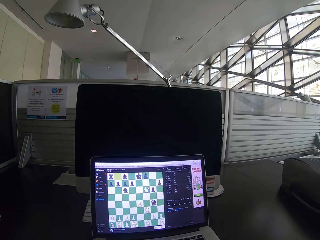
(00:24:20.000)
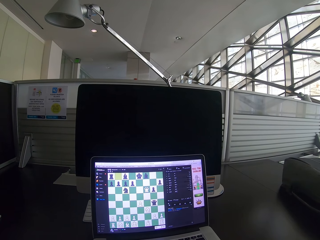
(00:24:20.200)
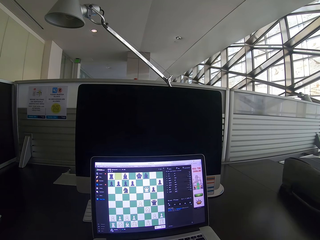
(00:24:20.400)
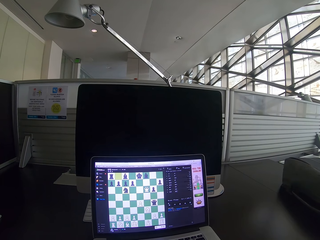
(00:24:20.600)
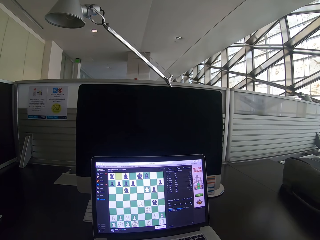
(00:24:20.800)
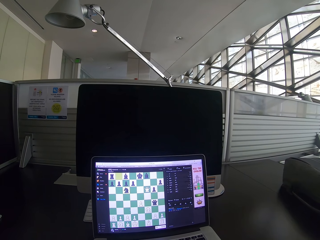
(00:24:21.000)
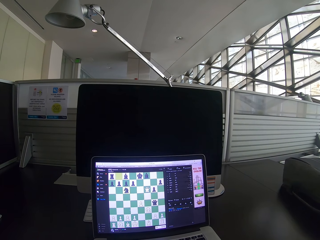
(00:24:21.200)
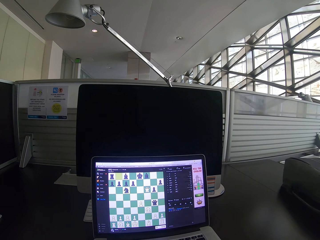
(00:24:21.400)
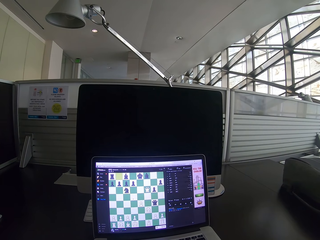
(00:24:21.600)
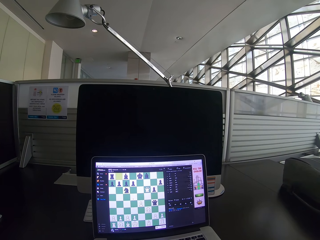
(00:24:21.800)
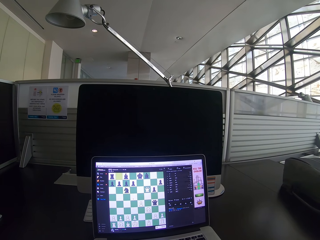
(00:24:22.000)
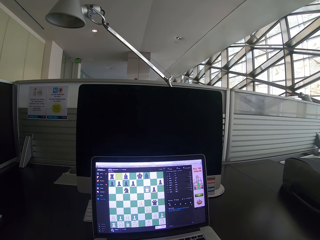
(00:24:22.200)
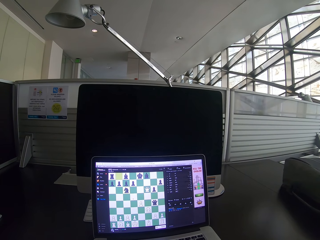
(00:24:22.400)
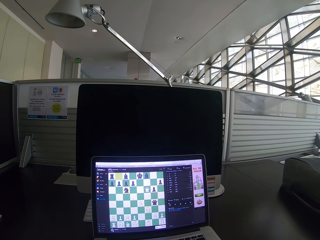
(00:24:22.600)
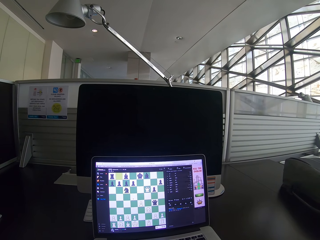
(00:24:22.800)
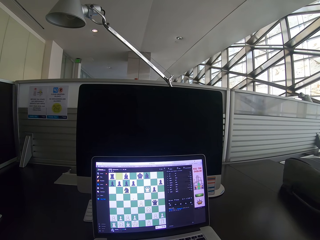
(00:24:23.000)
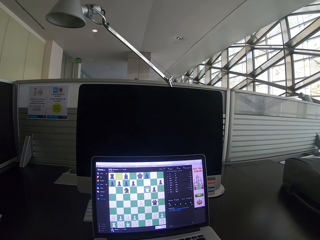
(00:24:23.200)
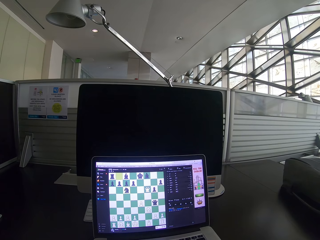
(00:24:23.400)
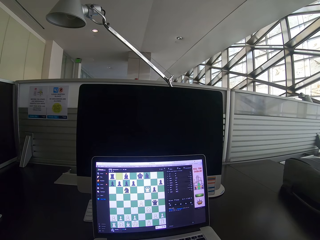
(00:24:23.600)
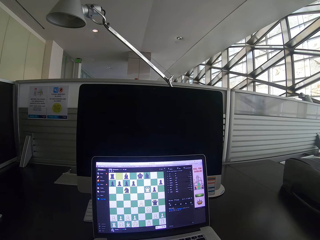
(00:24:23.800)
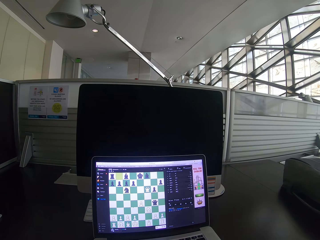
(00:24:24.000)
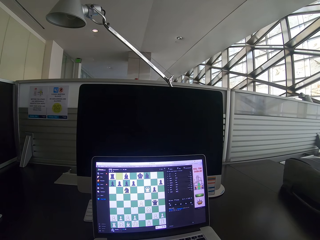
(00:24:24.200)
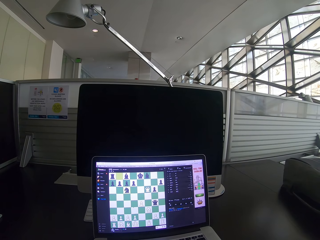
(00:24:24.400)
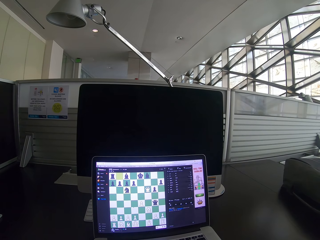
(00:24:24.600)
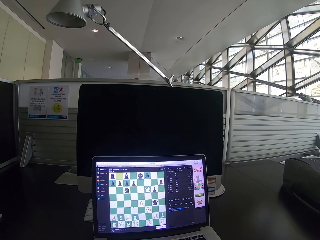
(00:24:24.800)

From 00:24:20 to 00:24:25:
The camera wearer stares at the laptop.

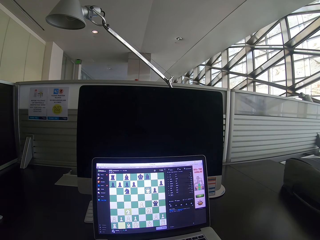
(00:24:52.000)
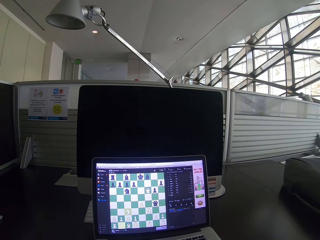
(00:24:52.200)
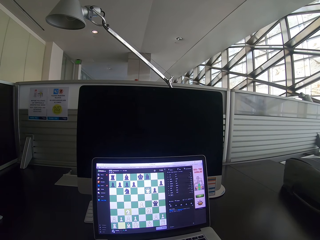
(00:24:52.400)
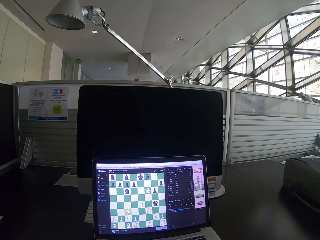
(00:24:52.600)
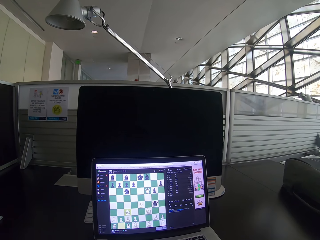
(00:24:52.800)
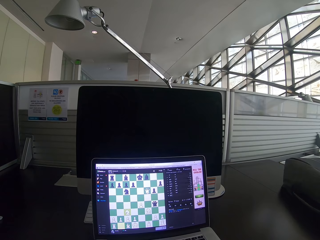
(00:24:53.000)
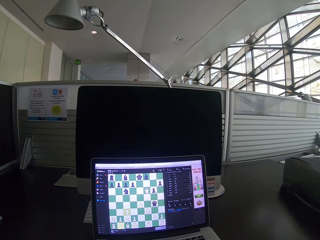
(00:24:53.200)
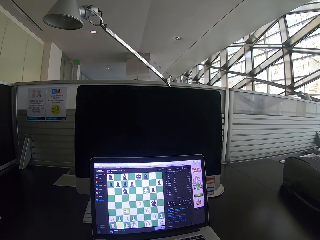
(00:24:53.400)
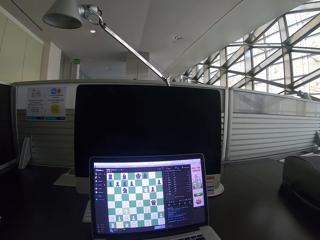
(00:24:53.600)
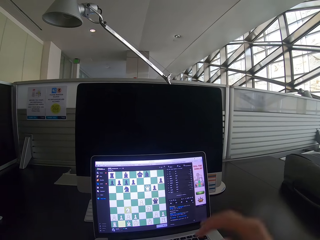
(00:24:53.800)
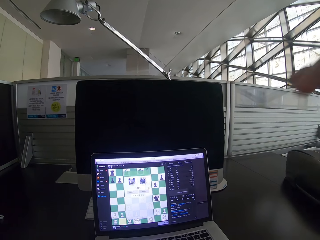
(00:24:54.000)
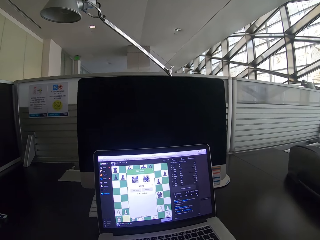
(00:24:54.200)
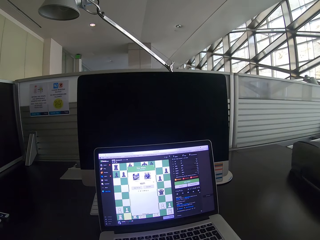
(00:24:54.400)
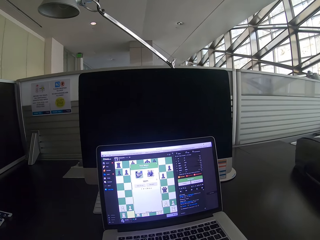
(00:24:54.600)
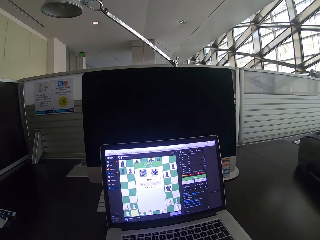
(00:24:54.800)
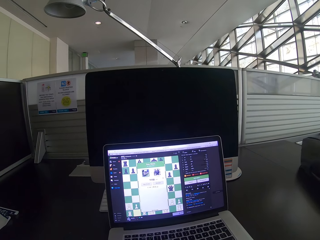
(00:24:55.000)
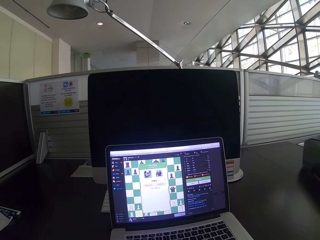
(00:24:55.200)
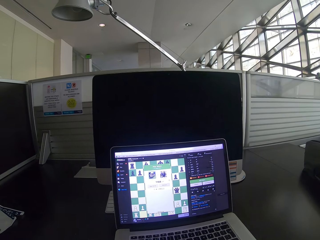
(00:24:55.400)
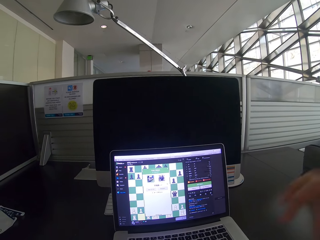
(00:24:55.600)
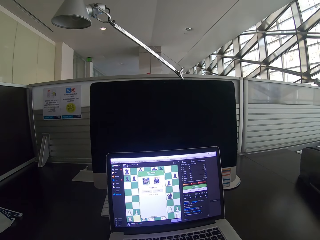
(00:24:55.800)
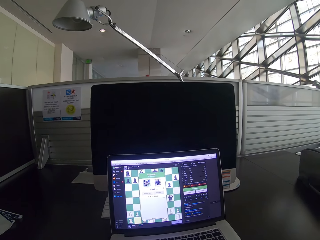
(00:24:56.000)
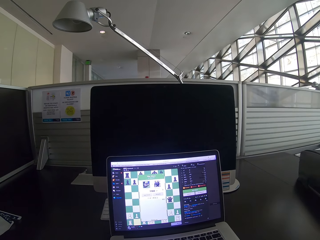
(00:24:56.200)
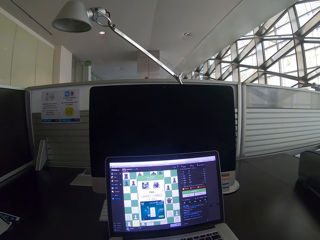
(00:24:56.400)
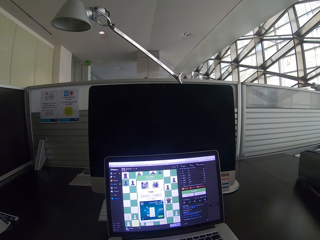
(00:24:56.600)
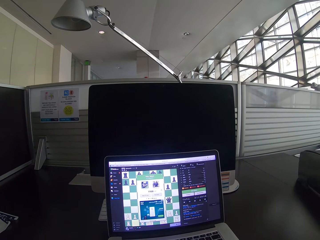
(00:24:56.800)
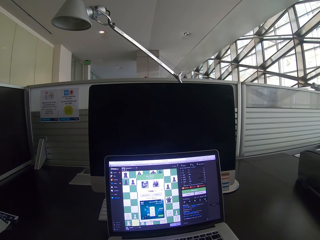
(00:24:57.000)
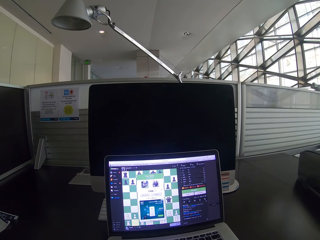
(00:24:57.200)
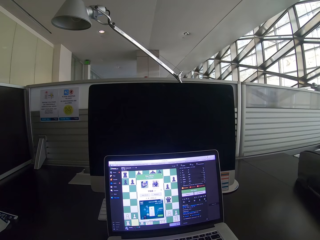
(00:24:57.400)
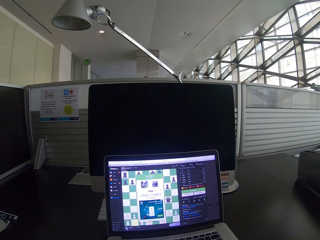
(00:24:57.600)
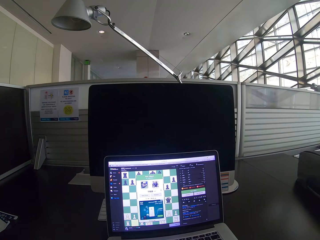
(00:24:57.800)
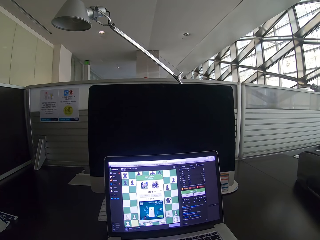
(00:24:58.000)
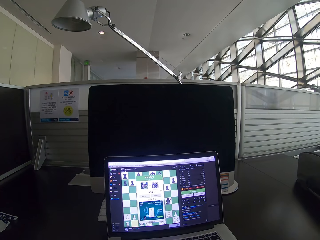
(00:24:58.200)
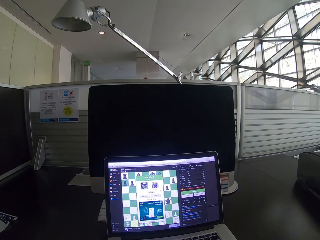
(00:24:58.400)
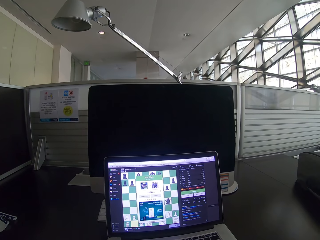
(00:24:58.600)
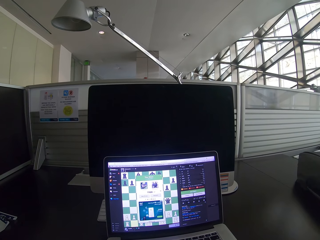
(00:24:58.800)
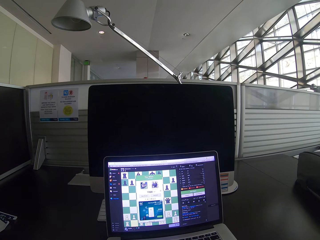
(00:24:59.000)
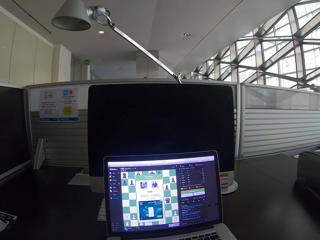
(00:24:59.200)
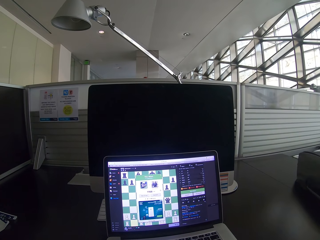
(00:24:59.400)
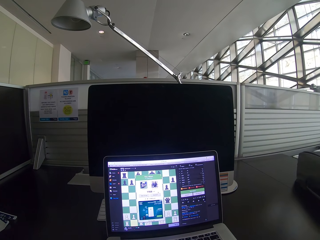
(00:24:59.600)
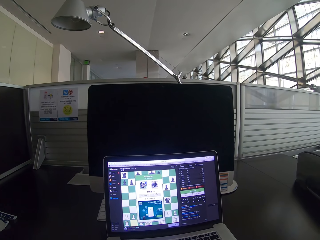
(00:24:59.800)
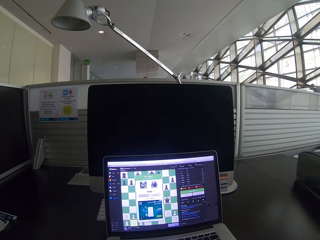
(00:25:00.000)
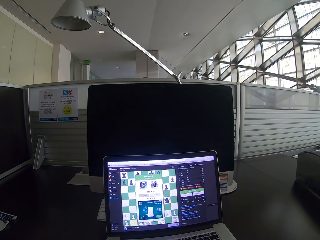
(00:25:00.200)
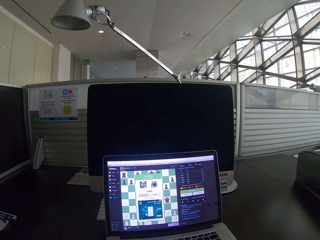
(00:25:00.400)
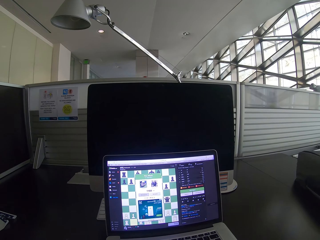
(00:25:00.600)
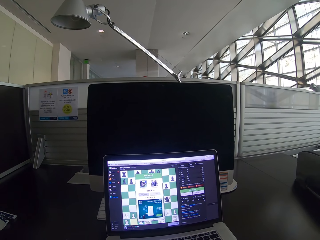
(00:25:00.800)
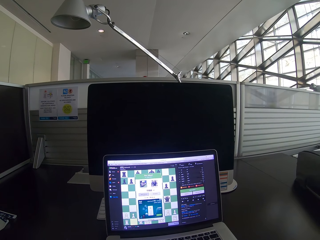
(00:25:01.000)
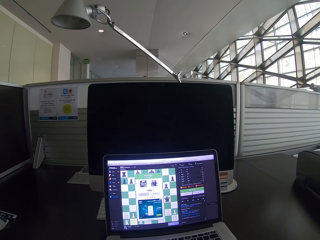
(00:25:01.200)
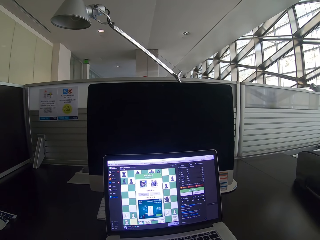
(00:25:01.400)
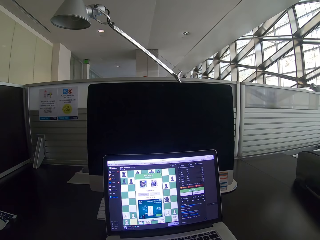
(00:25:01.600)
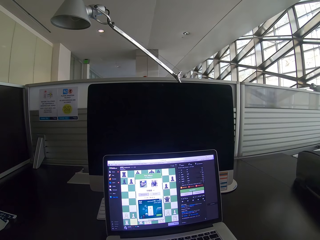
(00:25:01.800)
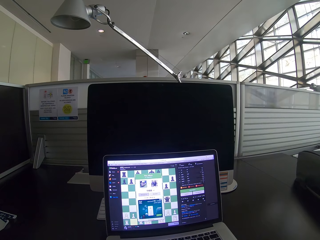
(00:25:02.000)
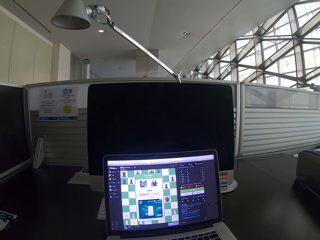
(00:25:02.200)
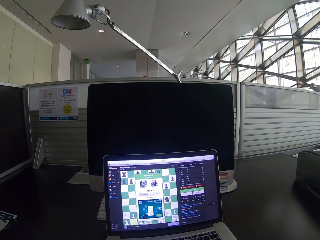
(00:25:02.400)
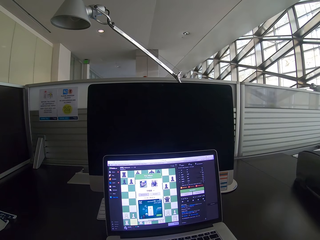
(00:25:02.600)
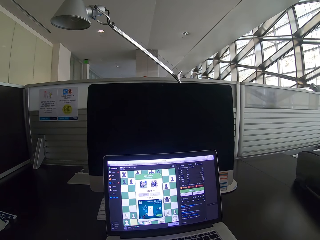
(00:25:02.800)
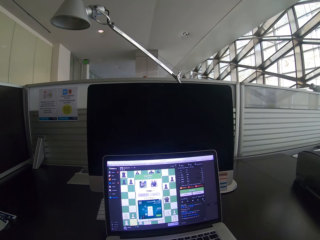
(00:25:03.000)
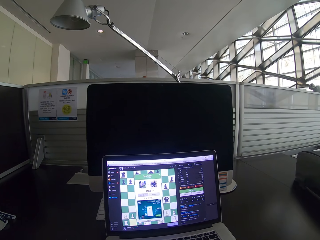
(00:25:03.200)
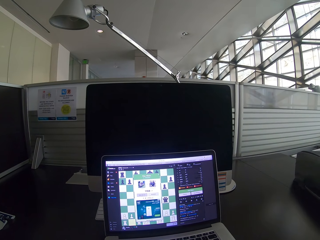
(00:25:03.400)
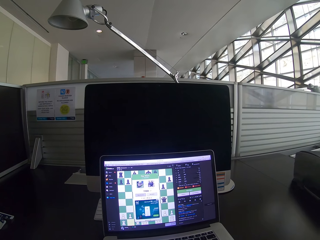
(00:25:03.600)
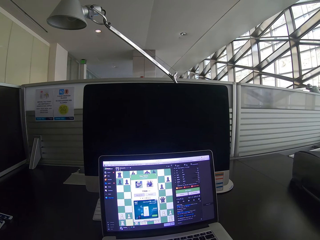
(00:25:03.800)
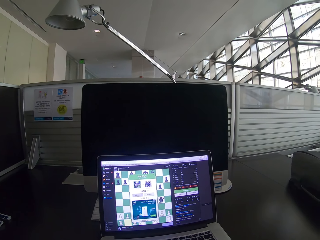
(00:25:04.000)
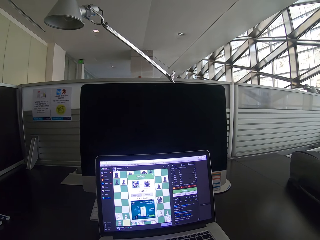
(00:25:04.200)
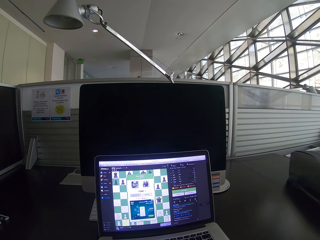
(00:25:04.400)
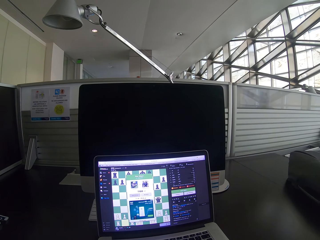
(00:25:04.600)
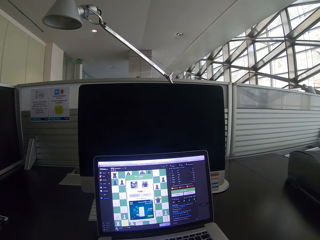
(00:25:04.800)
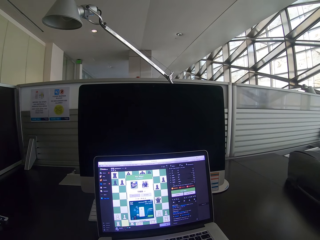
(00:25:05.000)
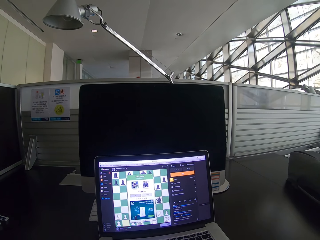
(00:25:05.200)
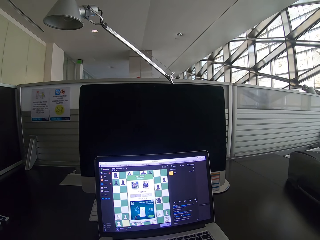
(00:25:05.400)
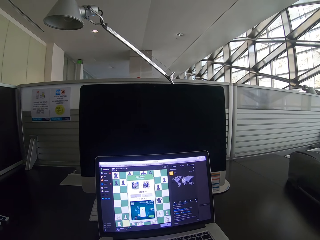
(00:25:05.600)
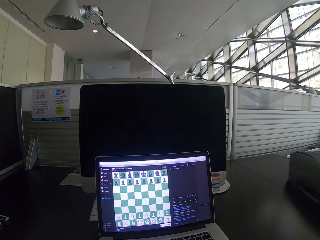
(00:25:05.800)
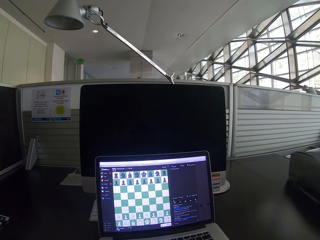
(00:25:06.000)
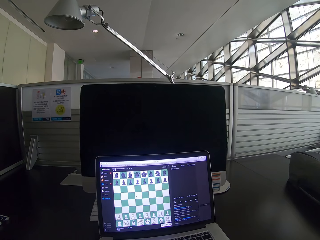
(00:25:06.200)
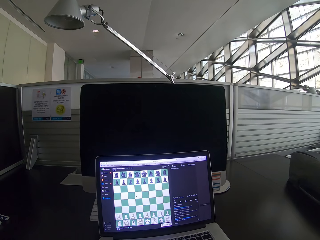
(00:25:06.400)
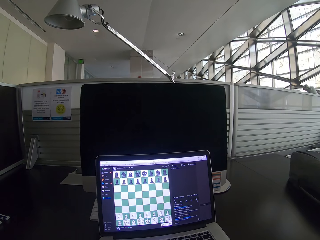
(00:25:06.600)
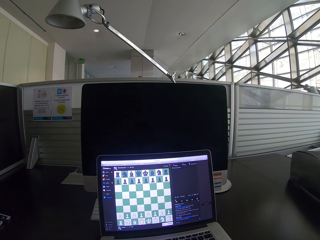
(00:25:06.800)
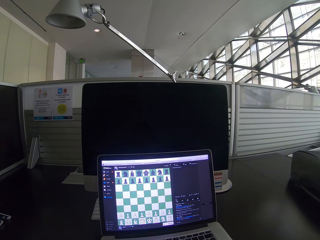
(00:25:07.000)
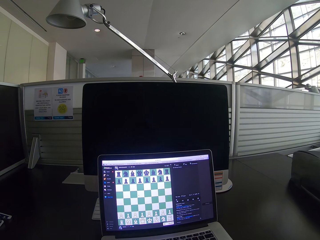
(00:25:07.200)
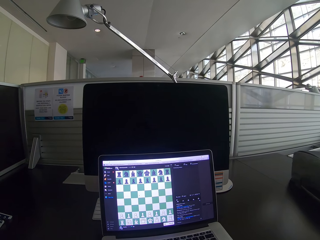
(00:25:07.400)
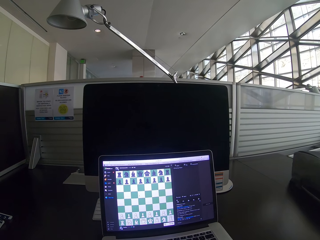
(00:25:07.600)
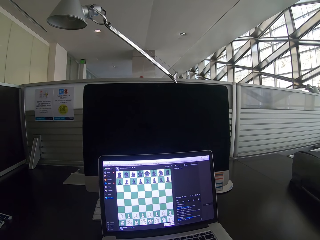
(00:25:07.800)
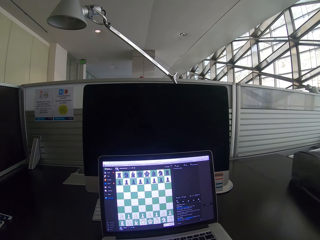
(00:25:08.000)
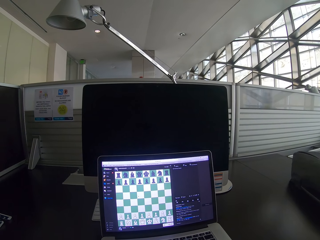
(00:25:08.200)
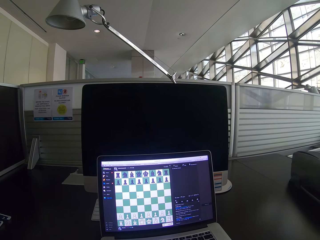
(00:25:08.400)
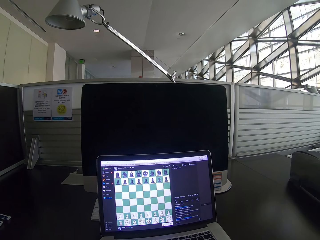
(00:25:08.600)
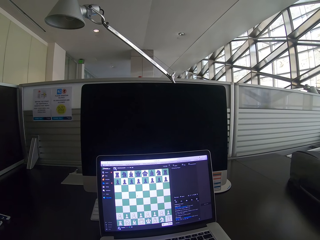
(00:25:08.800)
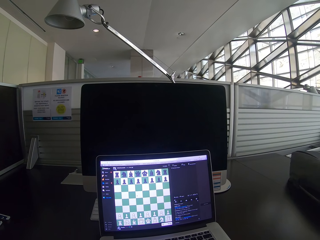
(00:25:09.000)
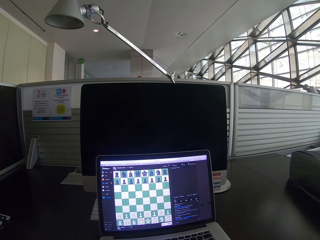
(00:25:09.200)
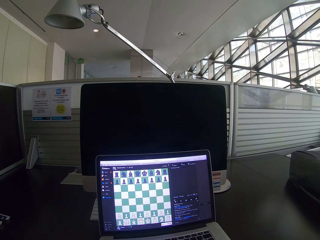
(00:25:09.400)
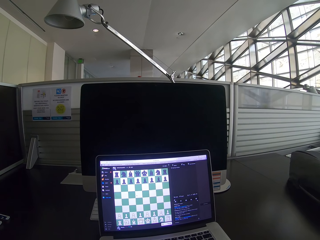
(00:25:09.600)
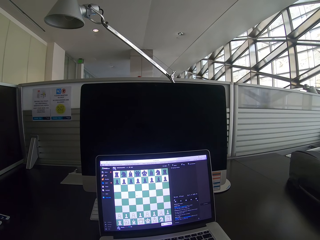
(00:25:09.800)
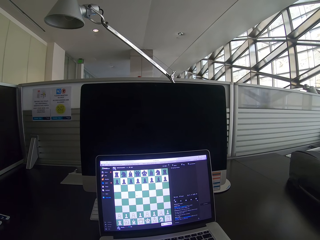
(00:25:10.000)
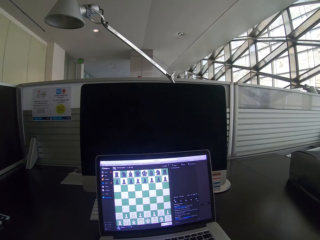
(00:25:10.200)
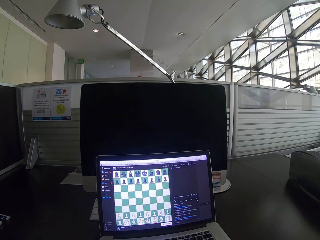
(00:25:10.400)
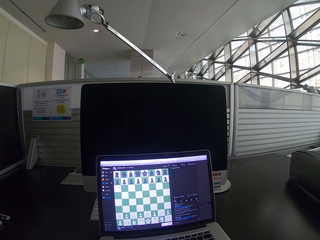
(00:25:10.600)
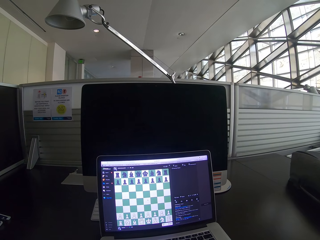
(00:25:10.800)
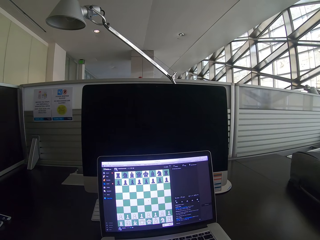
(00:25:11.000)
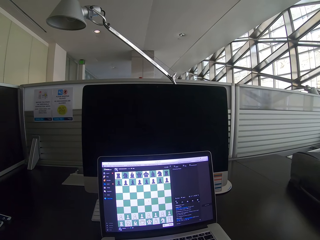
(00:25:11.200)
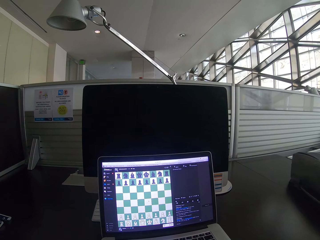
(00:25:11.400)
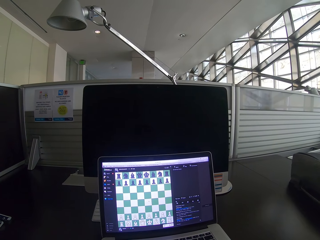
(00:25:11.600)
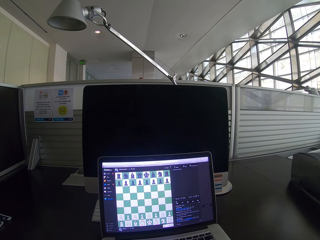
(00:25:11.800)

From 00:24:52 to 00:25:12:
The camera wearer presses a keyboard. They lift the right hand. They lower the right hand. They stare at the laptop. They click the laptop. They operate the laptop.
